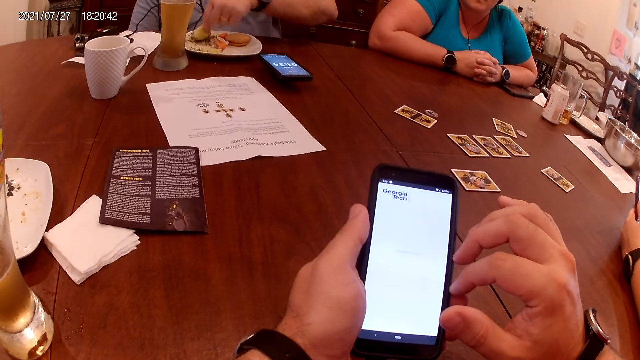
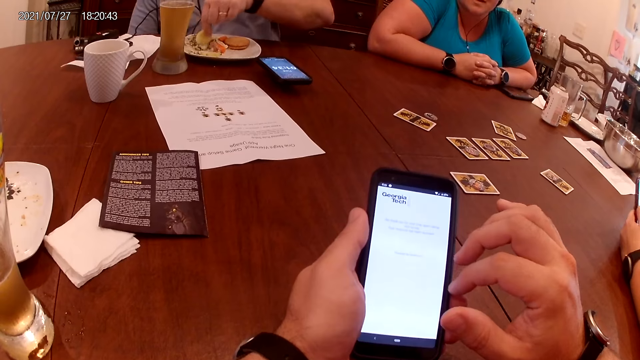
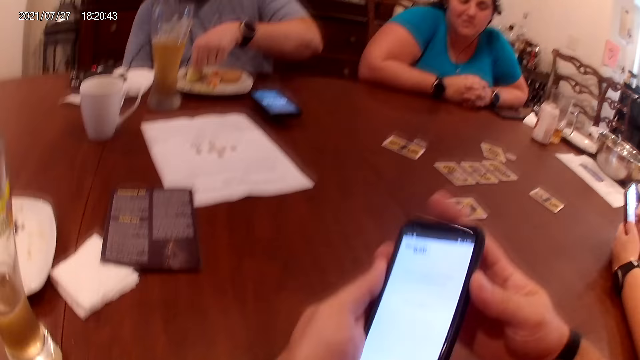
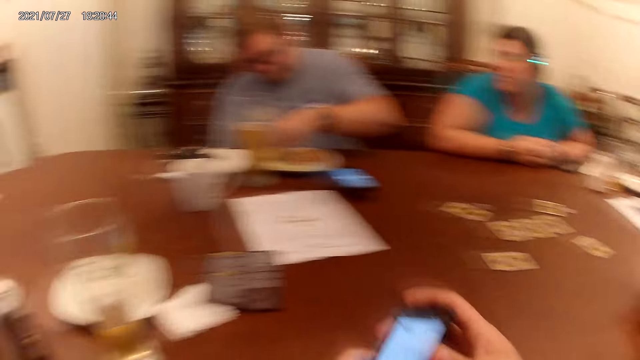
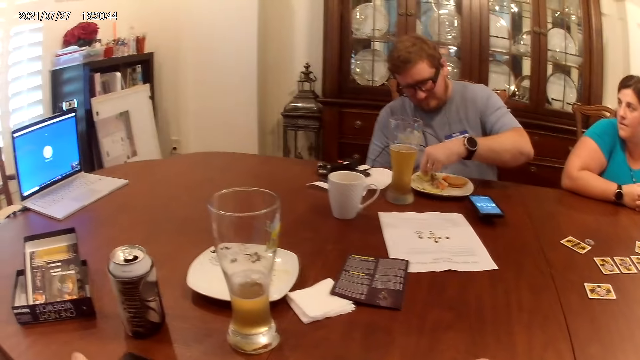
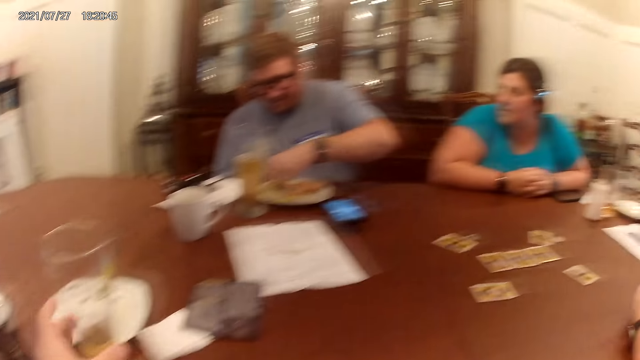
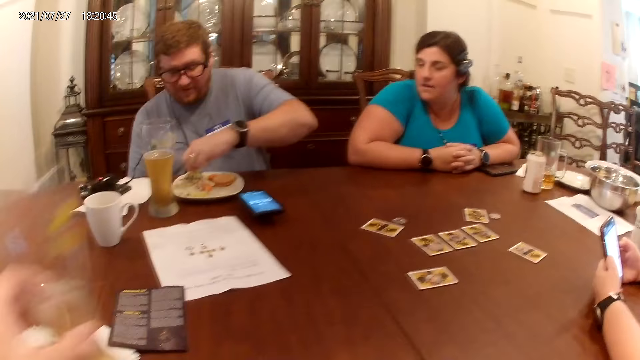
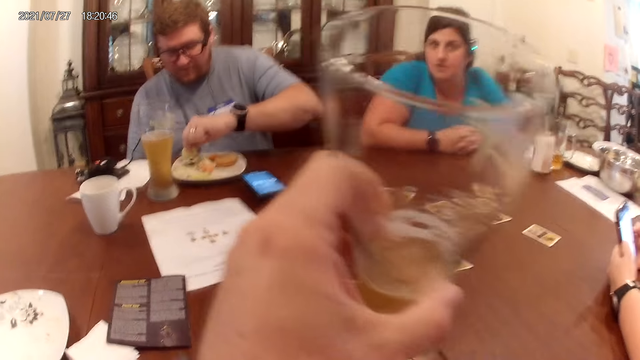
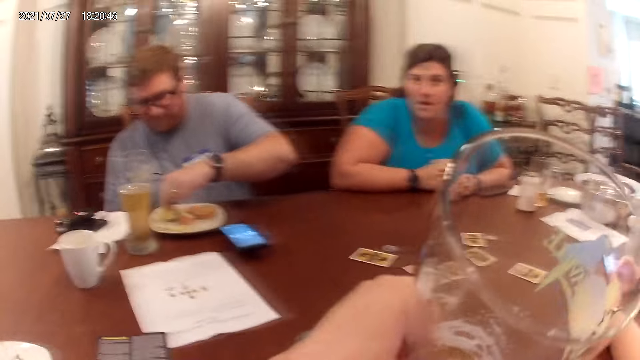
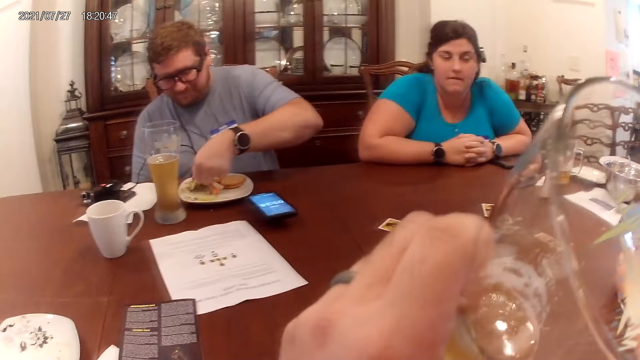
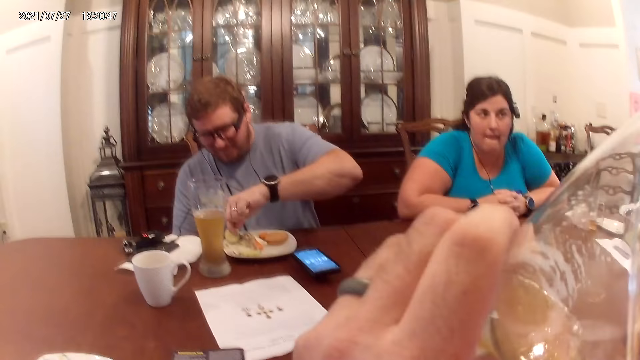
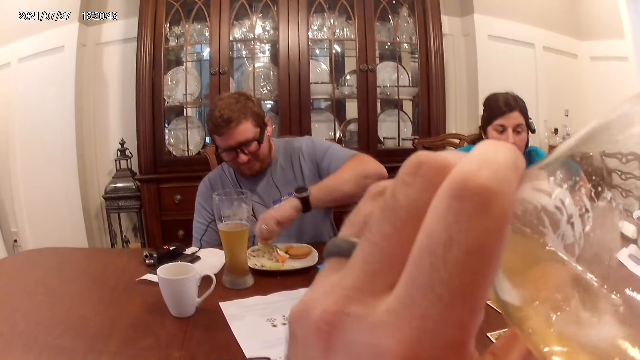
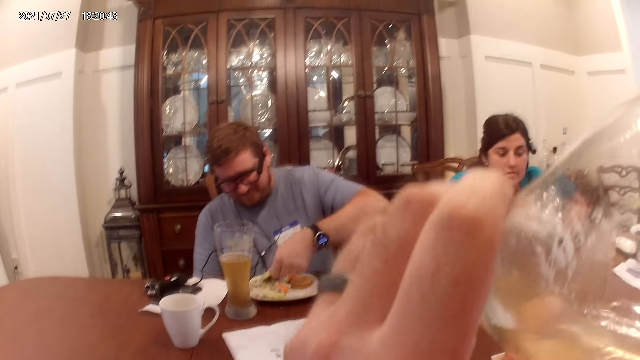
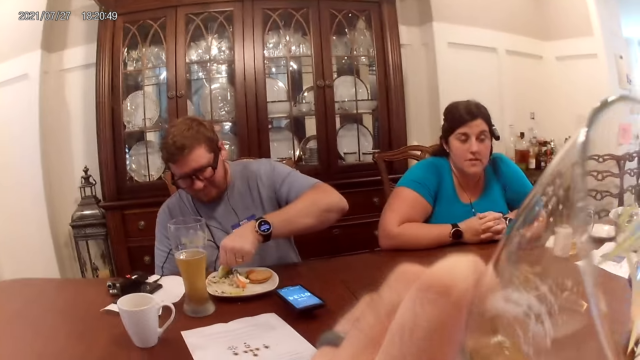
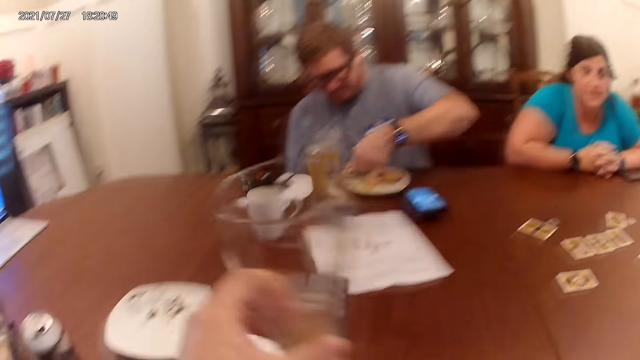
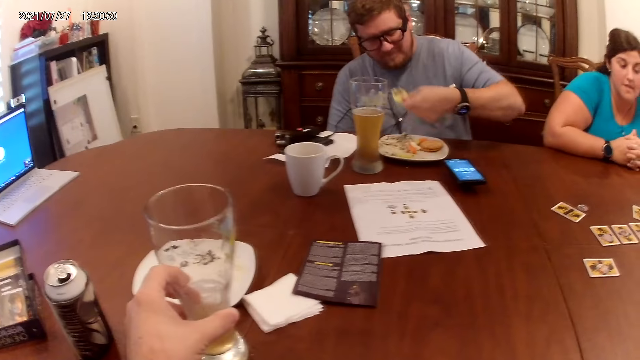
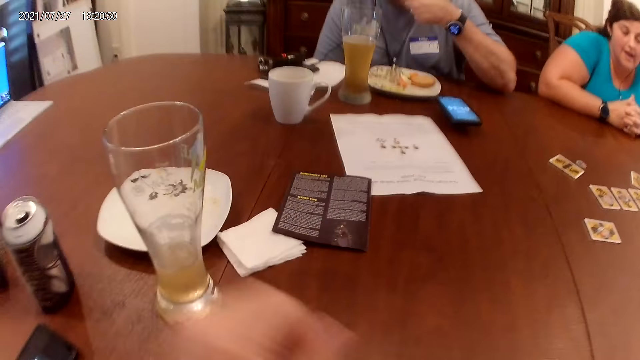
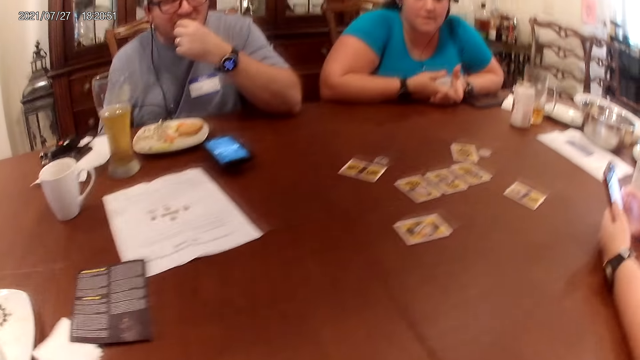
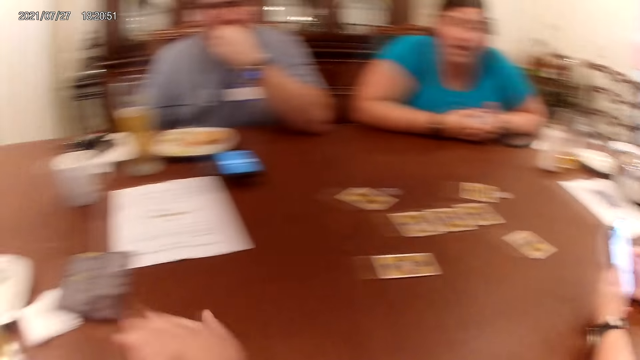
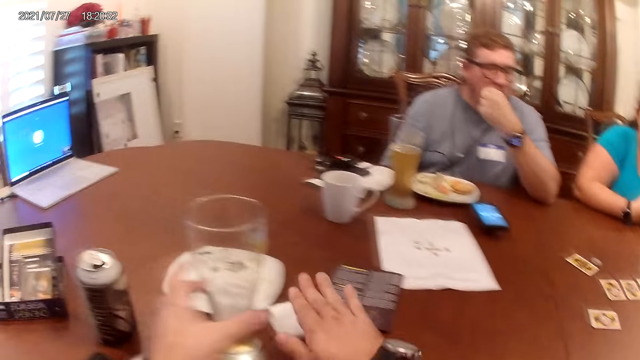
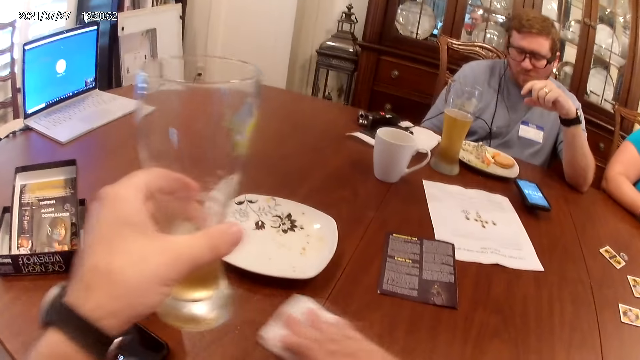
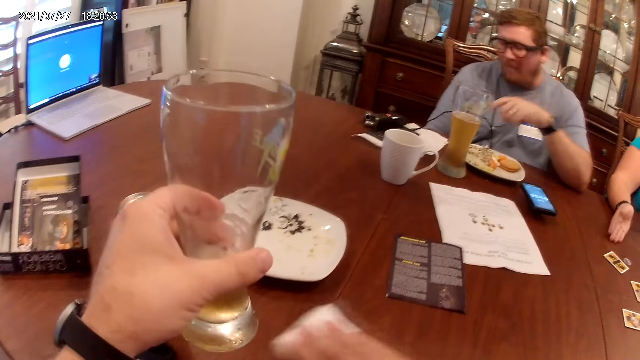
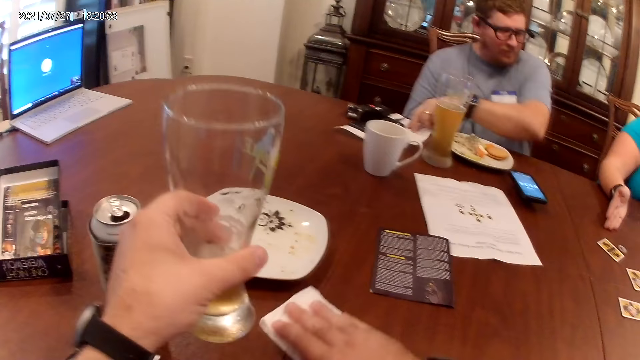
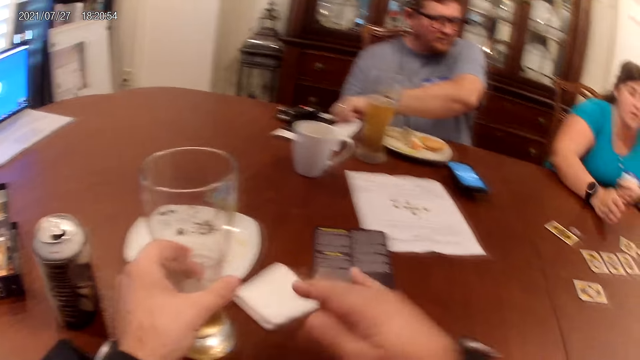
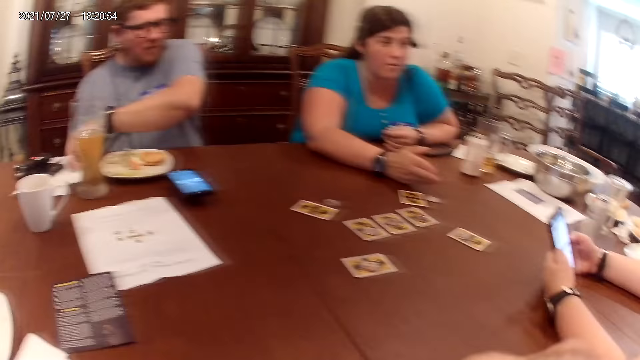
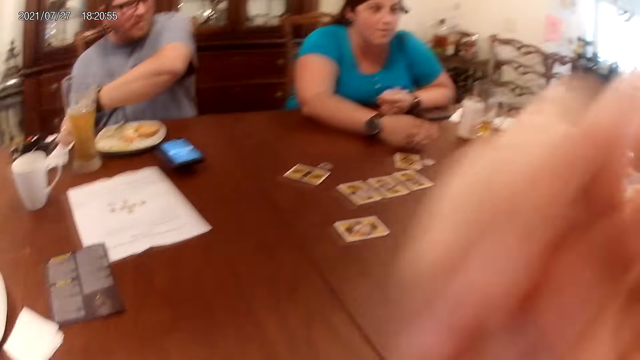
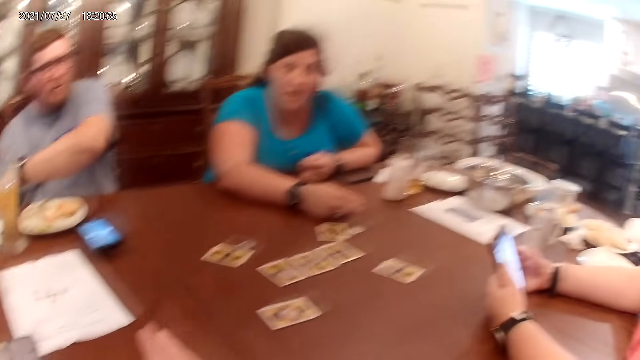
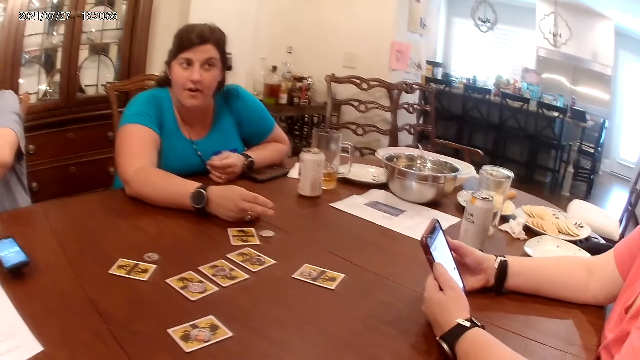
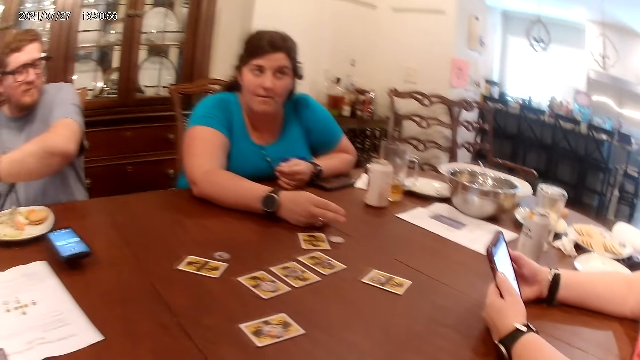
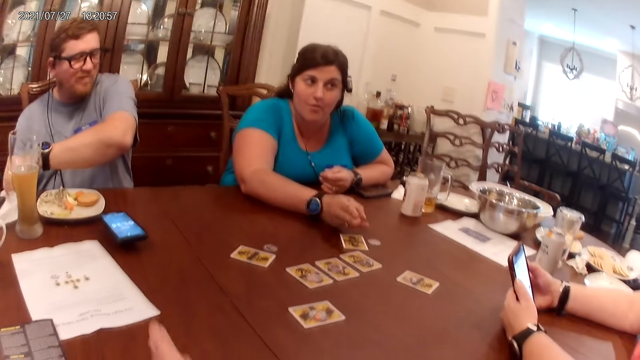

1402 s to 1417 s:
The camera wearer places his phone on the table. He picks up a glass of beer from the table with his left hand. A man talks to the camera wearer, a woman and another woman. The camera wearer drinks from the glass of beer in his left hand. The first woman talks to the camera wearer, the man and the other woman. The camera wearer places the glass of beer on the table with his left hand. The man puts the slice of potato in his mouth with his left hand. The first woman talks to the camera wearer, the man and the other woman. The camera wearer cleans the table with a piece of tissue paper on the table with his right hand. He picks up the glass of beer from the table with his left hand, and picks up the piece of tissue. The man holds the piece of tissue. He cleans his left hand on the piece of tissue paper on the table. The camera wearer places the glass of beer on the table with his left hand. The first woman talks to the camera wearer, the man and the other woman.

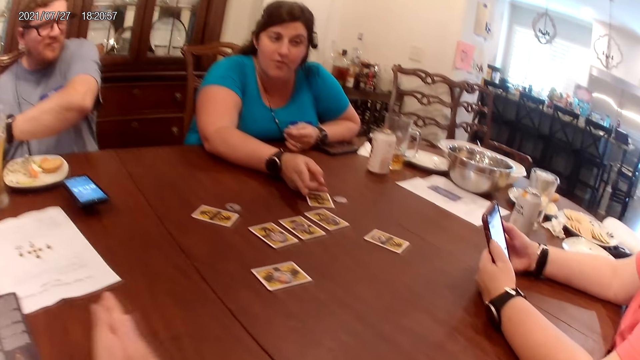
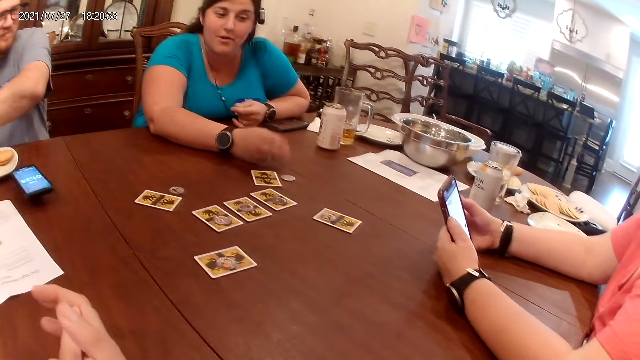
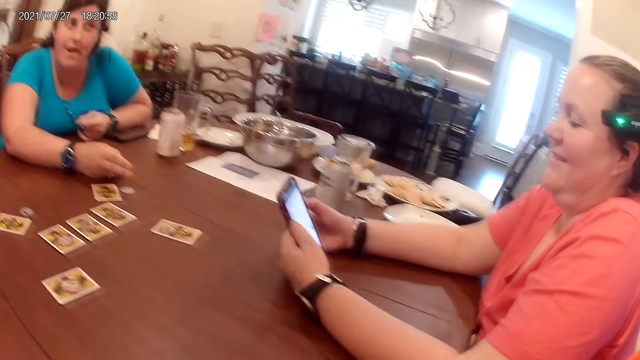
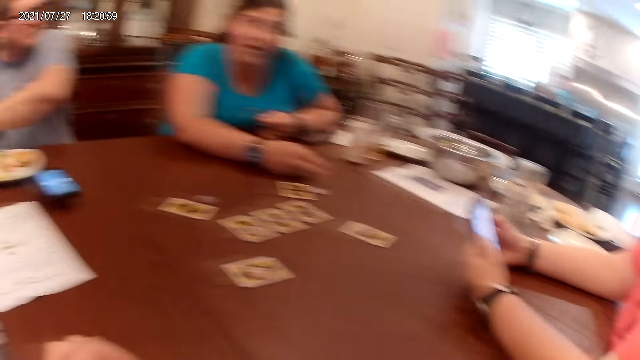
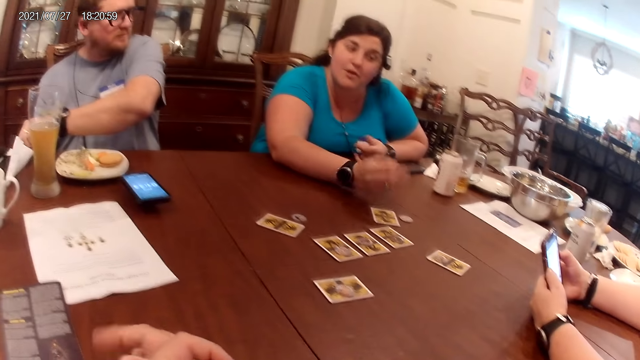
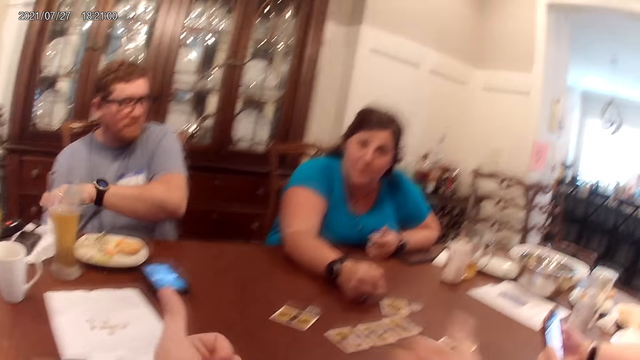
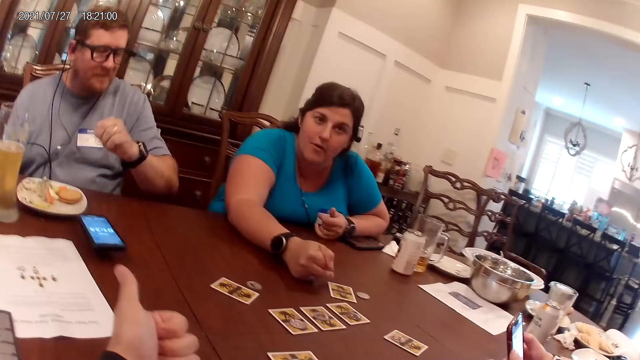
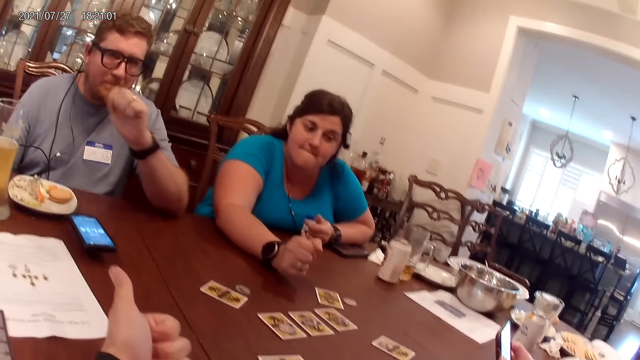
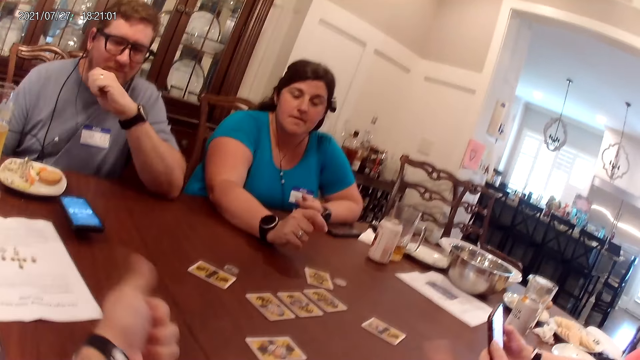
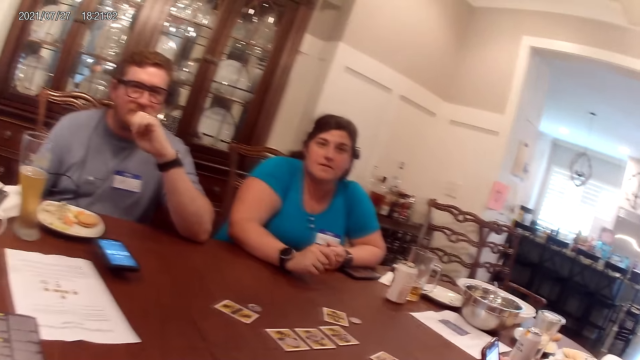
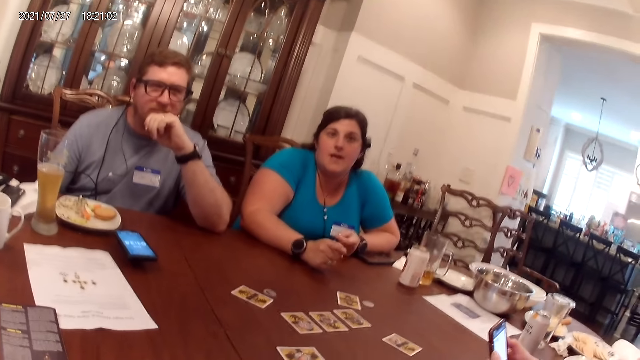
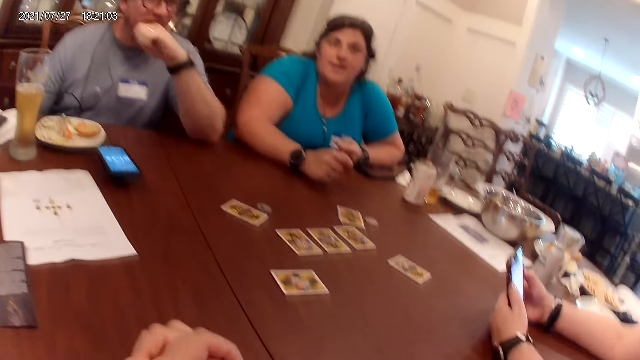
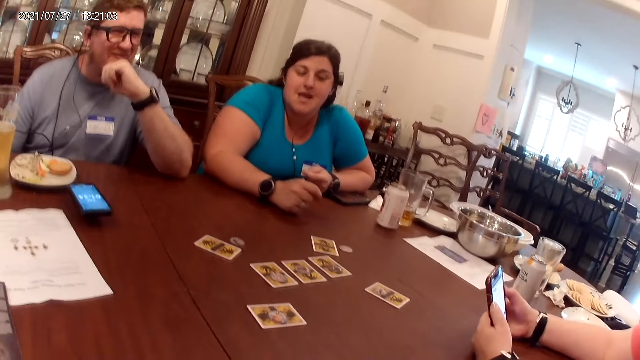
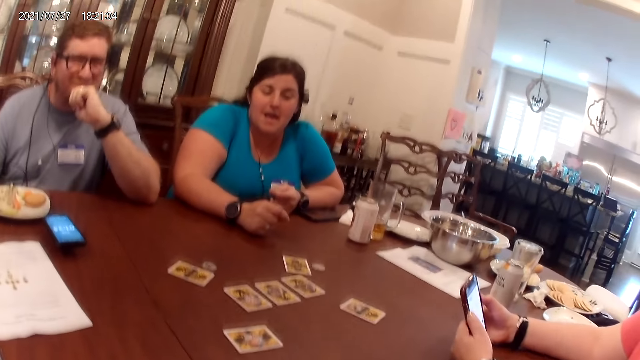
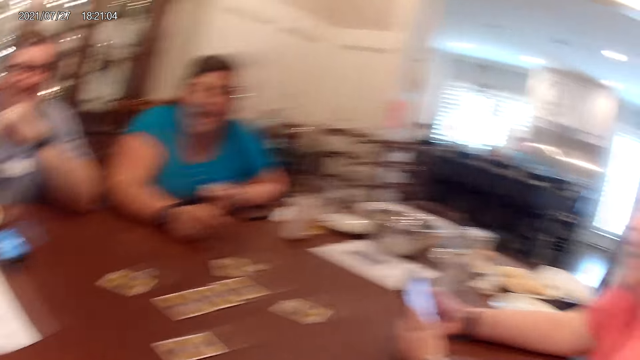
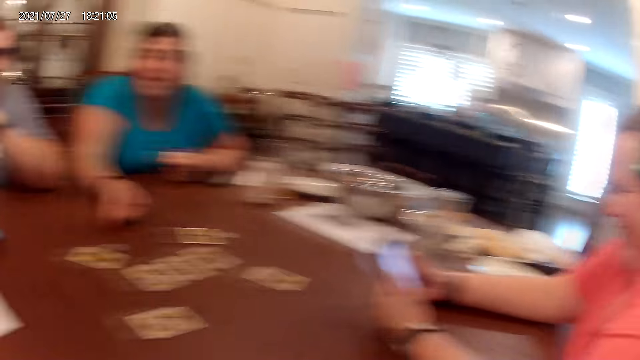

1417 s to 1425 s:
A man wipes his hand with the piece of tissue. The camera wearer talks to the man, a woman and another woman.
